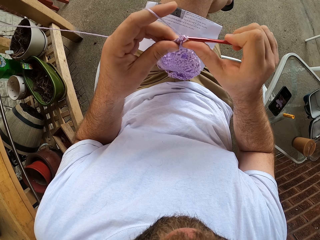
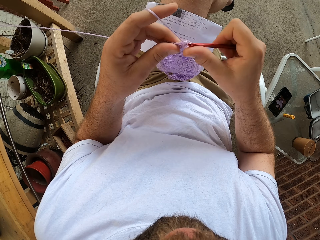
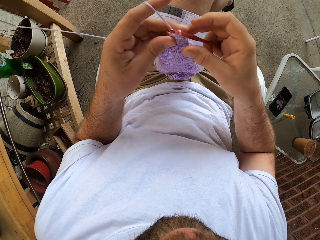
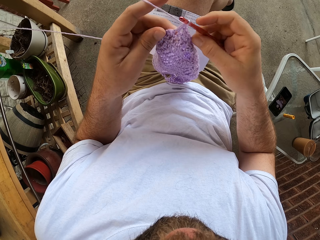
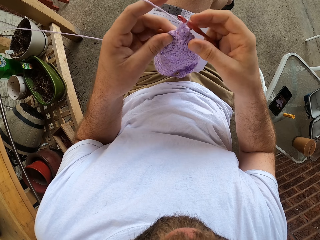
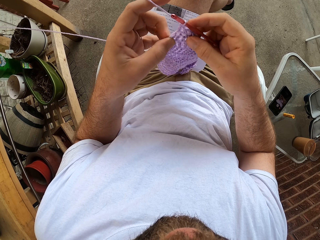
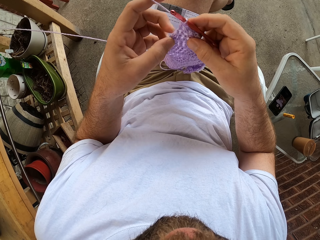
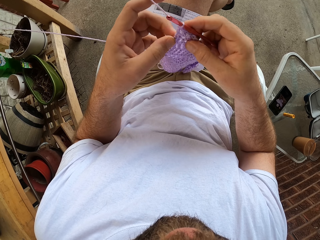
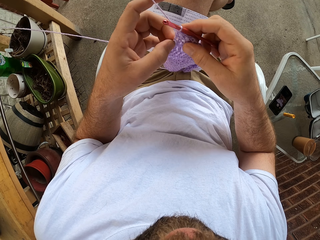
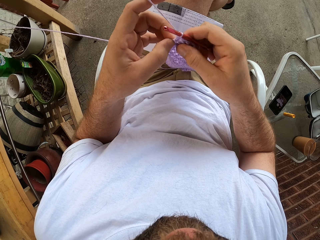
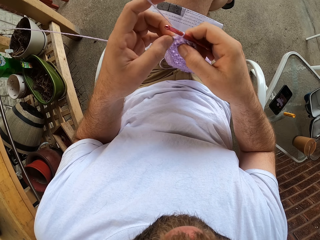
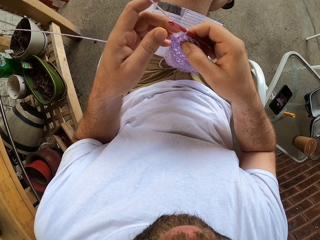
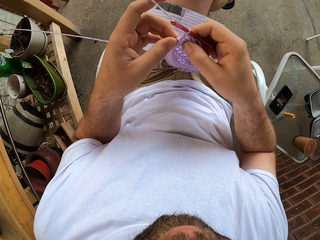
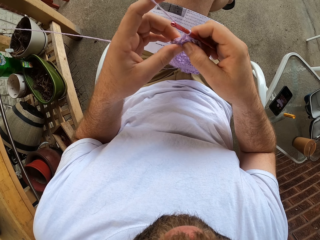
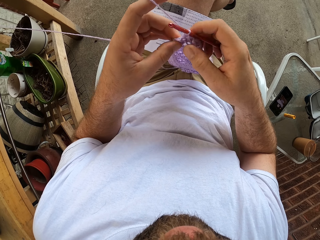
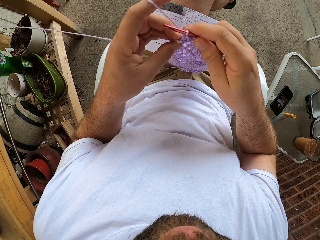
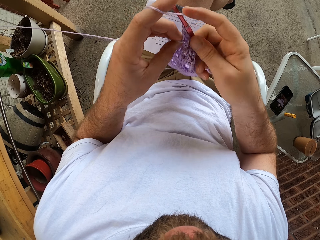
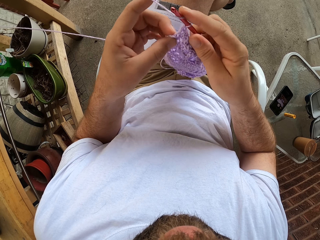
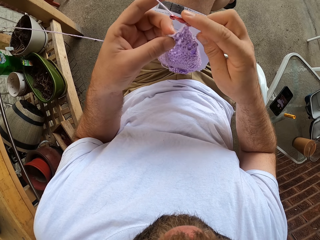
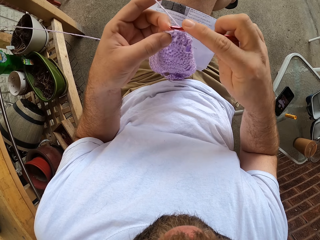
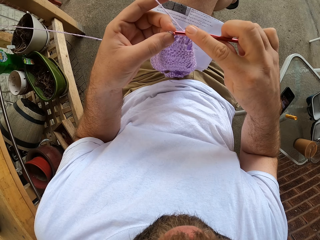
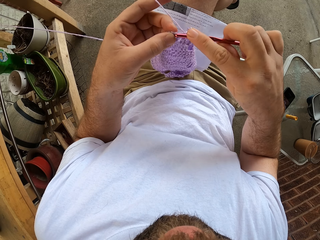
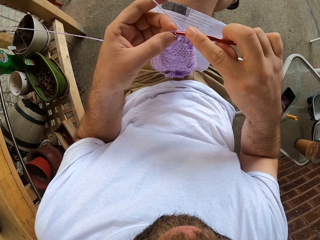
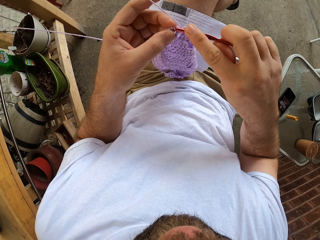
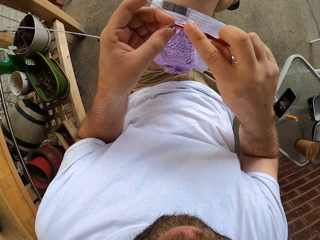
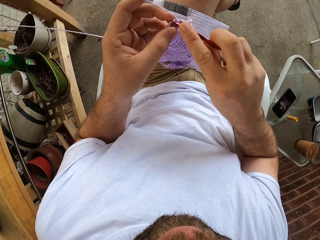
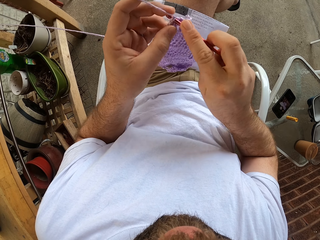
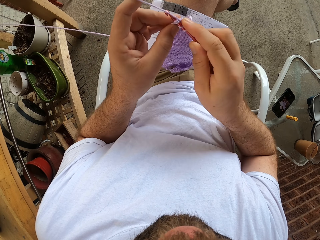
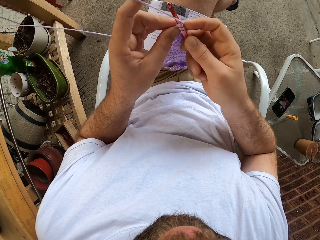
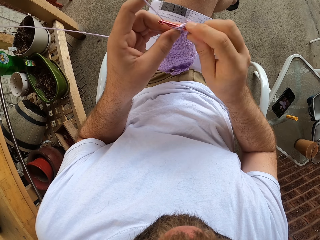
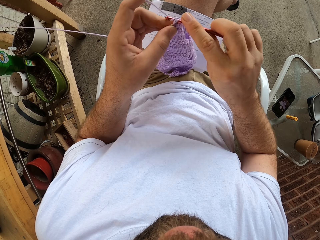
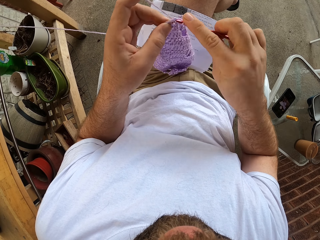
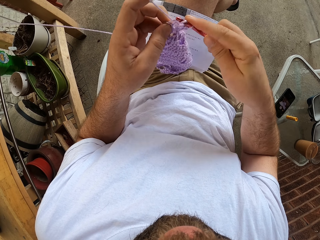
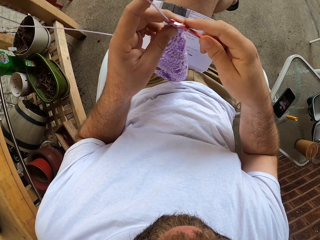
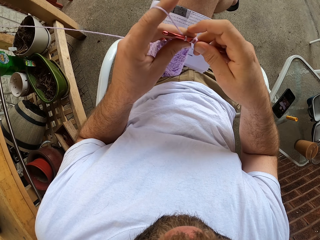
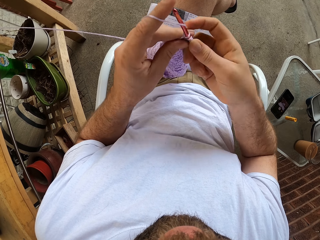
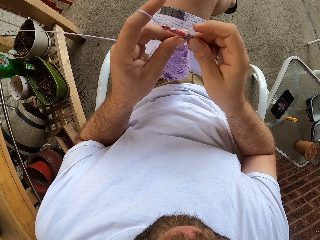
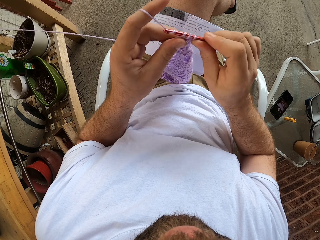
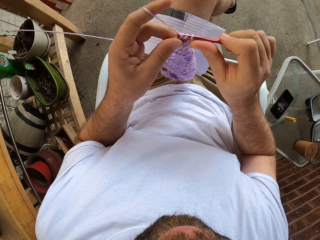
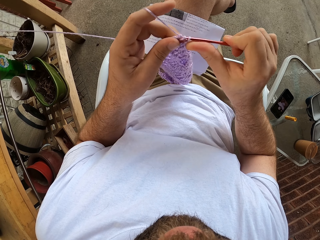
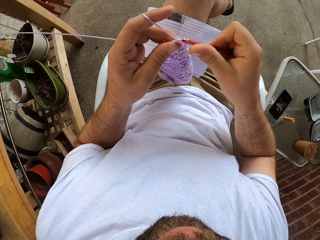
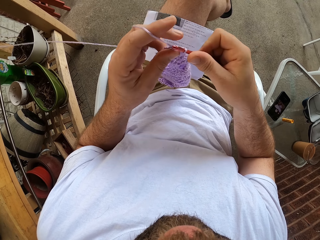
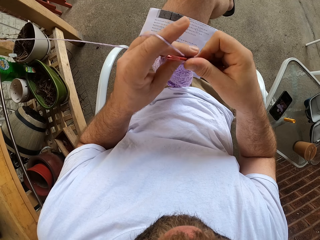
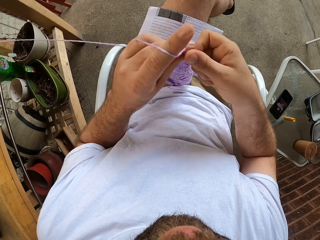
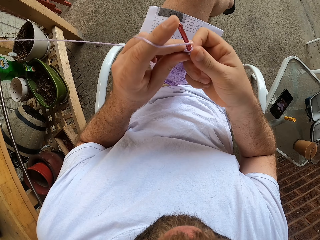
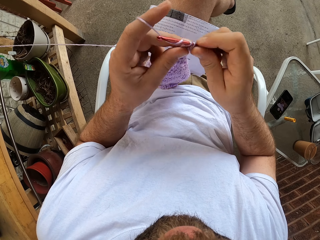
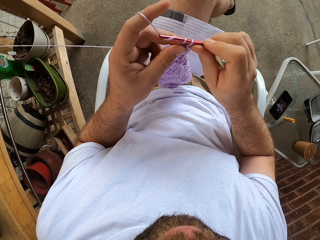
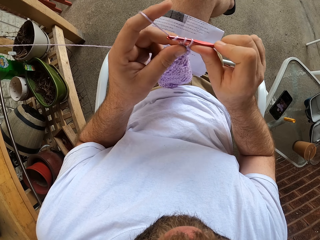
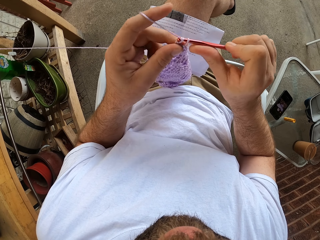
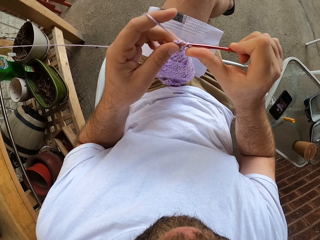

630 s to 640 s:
The camera wearer adjusts the fabric with his left hand. He continues to knit the fabric with the needle in his right hand and the thread in his left hand.

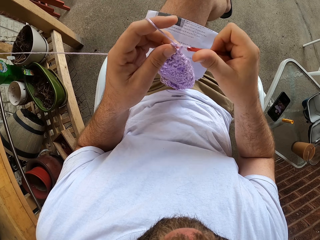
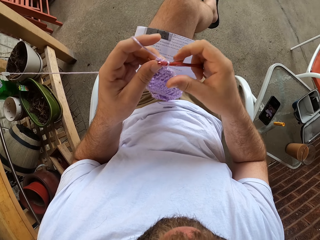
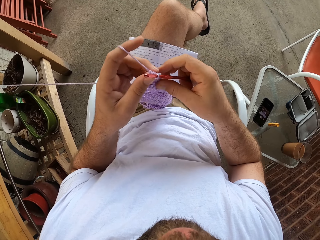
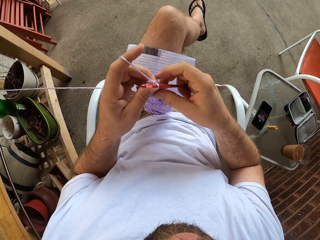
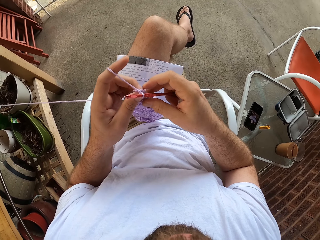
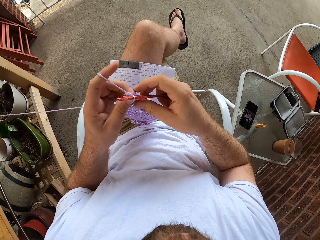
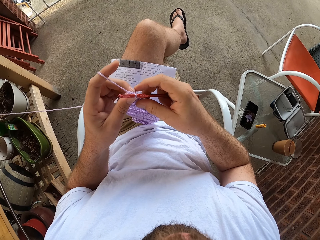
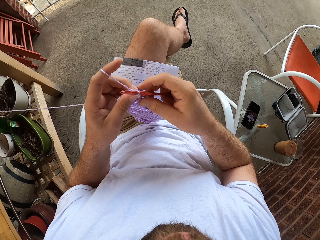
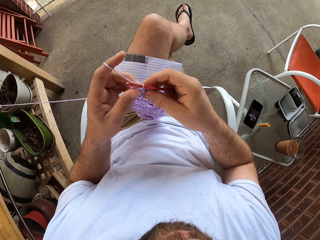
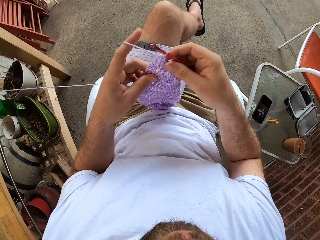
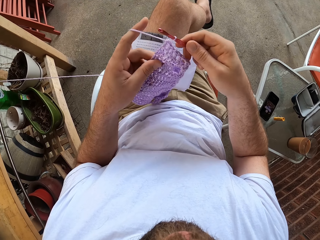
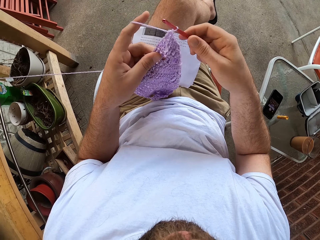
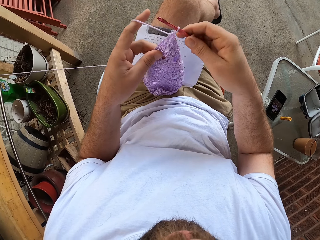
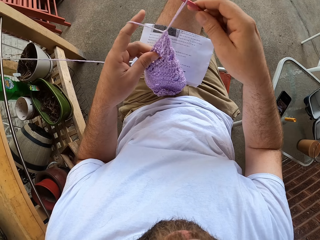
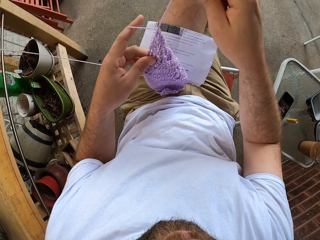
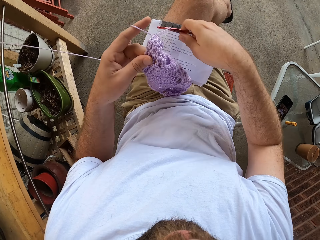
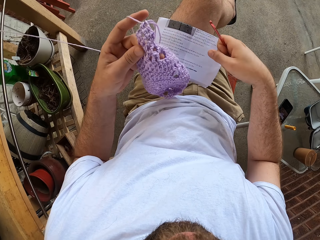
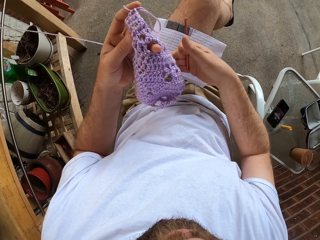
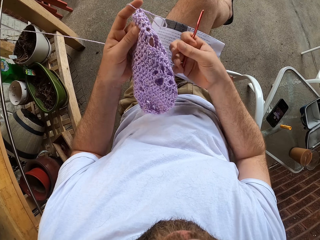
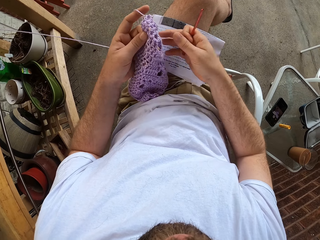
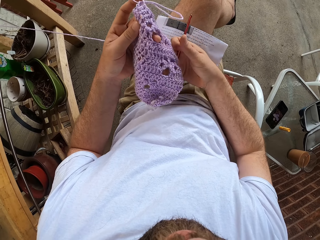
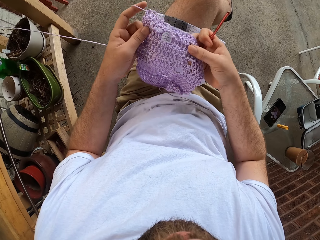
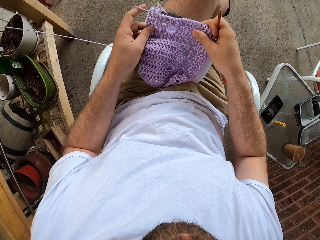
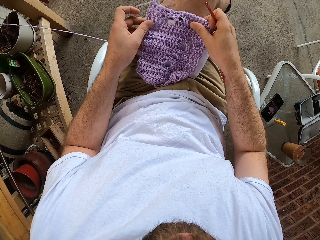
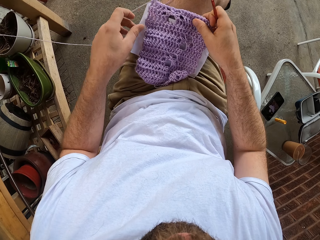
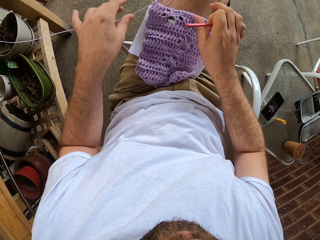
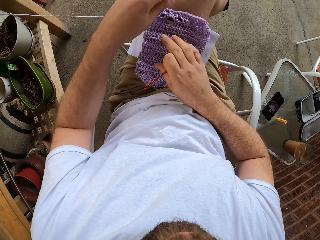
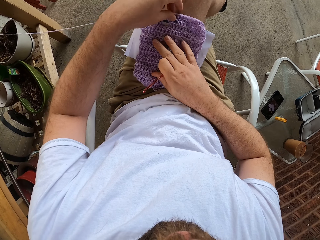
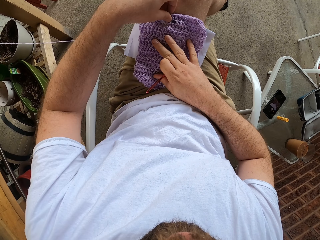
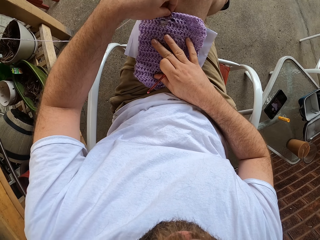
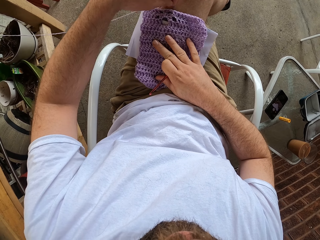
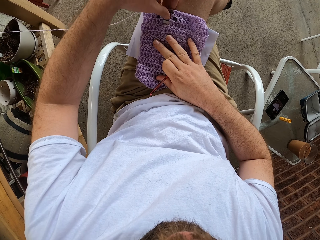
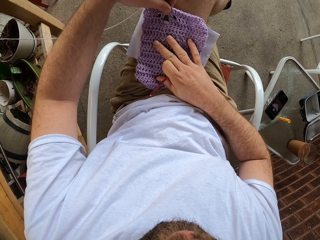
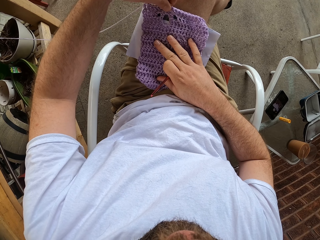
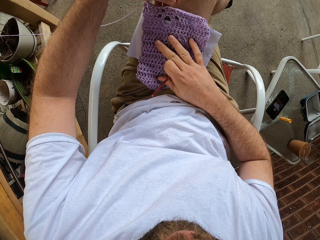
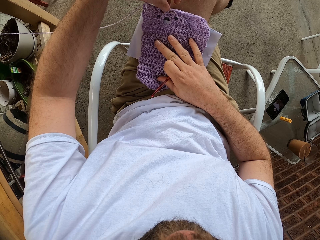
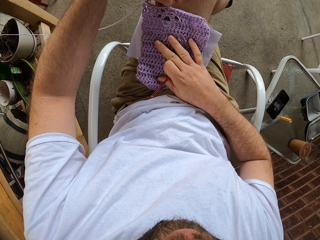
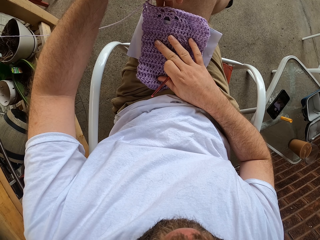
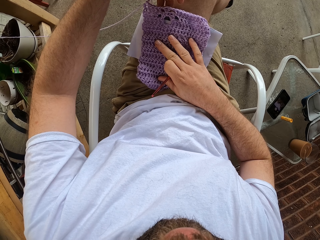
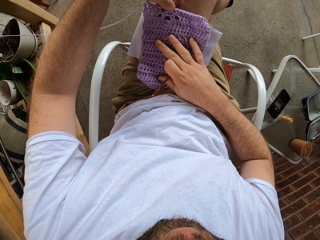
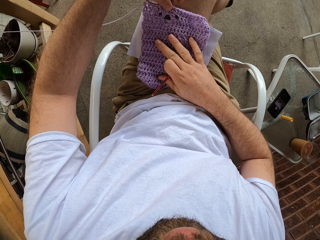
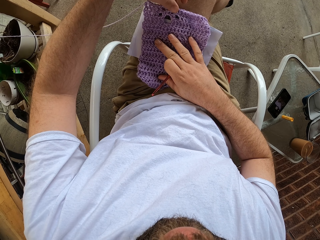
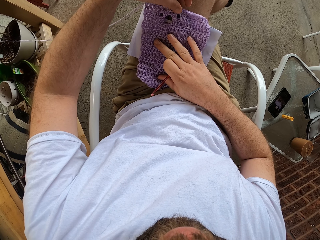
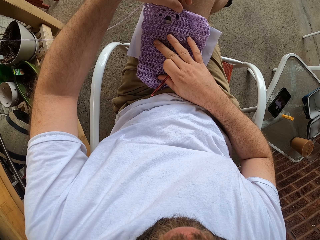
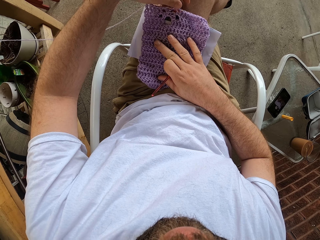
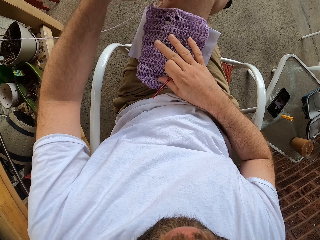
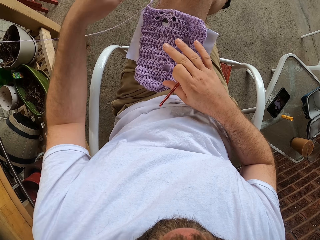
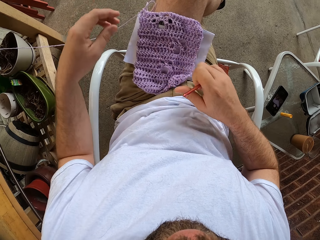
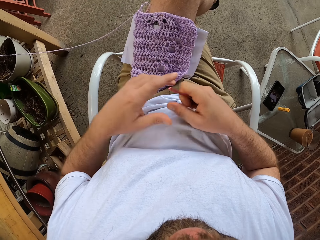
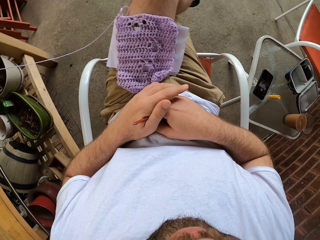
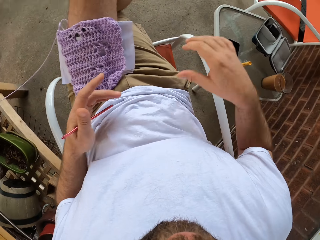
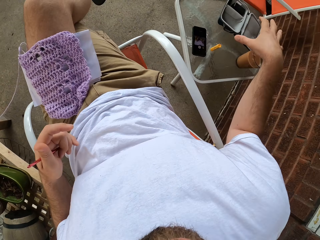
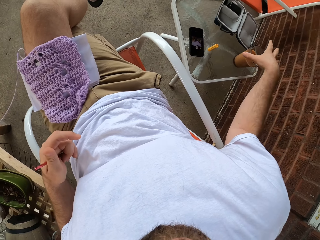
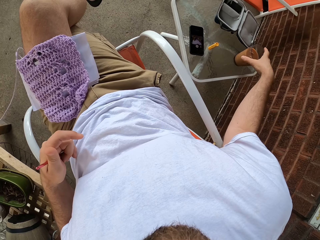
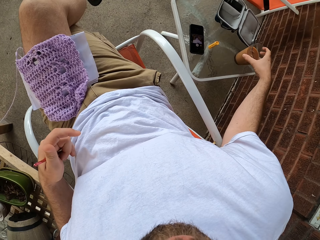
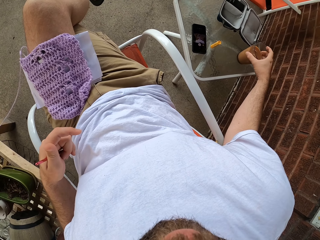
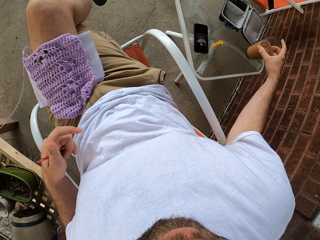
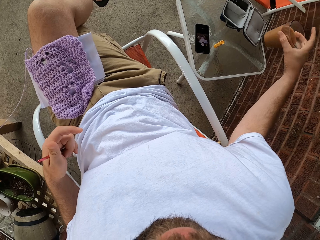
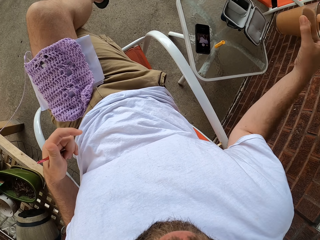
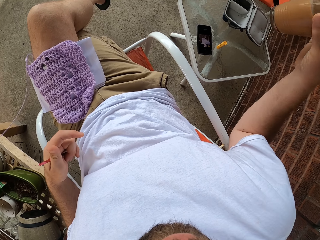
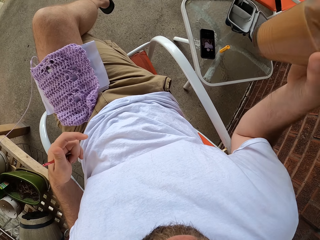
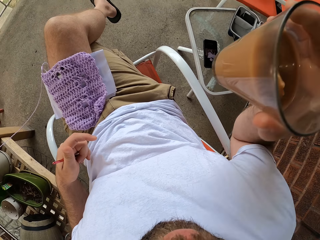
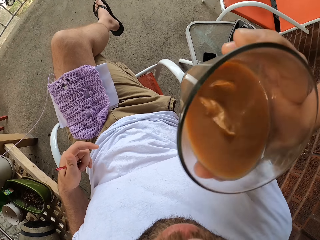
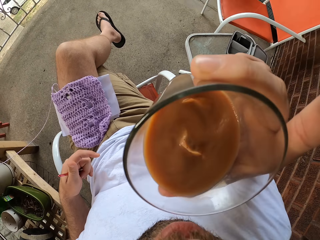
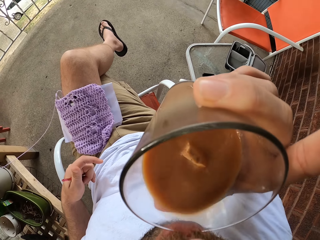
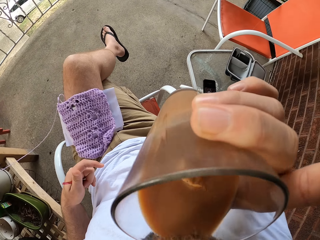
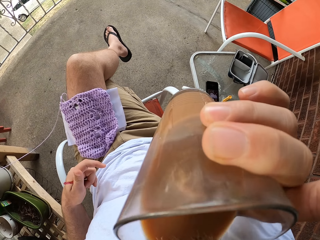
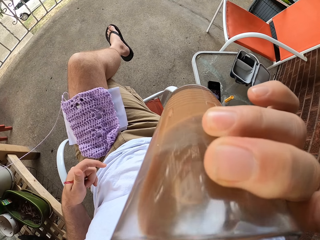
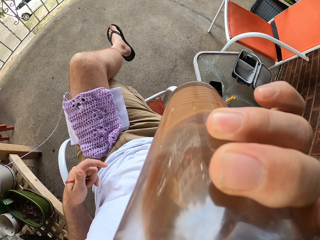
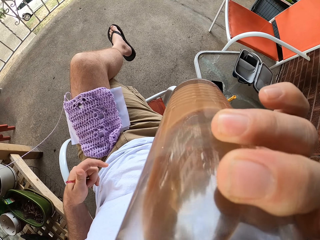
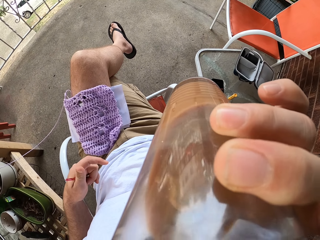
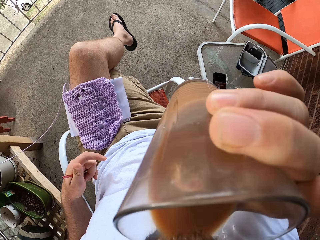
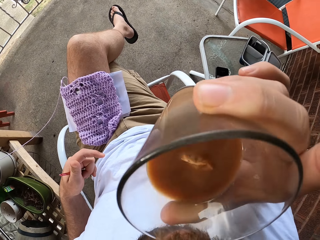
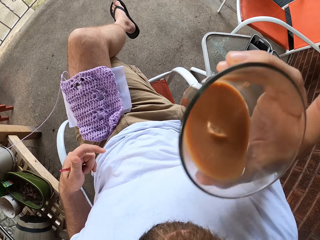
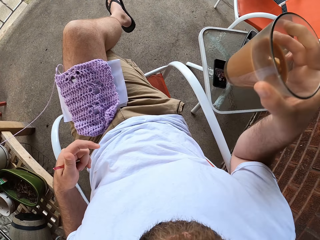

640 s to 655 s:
The camera wearer holds a cloth. He lifts the crochet and removes the crochet from the yarn. He lifts the cloth. He drops the fabric on his lap. He holds the cloth. He holds the cloth again. He adjusts the fabric with both hands. He removes his hand from the cloth. He passes the needle in his right hand to his left hand. He holds the crochet with the other hand. He picks up a cup from a table with his right hand. He raises the cup to his face.
